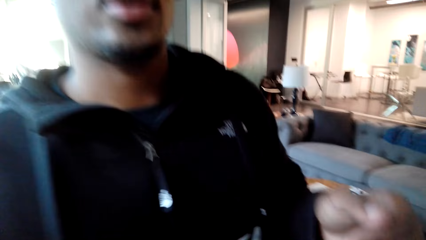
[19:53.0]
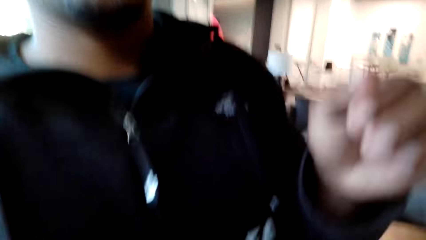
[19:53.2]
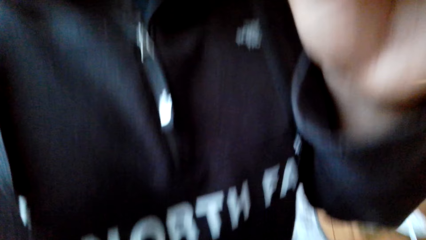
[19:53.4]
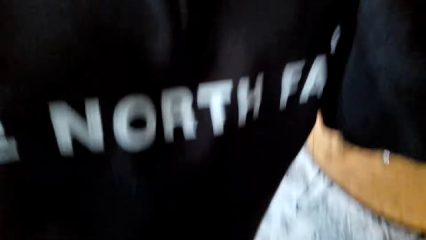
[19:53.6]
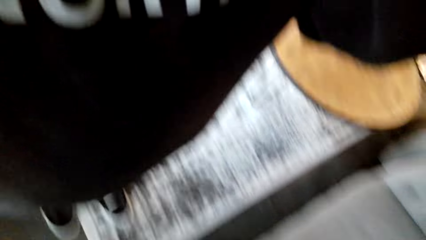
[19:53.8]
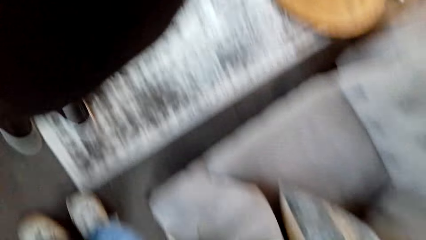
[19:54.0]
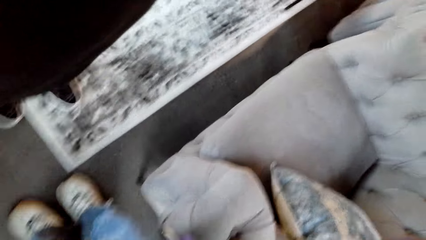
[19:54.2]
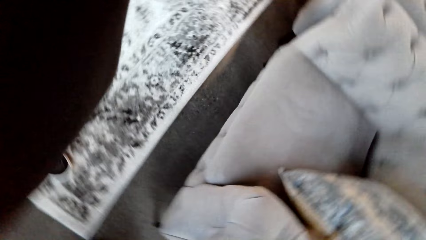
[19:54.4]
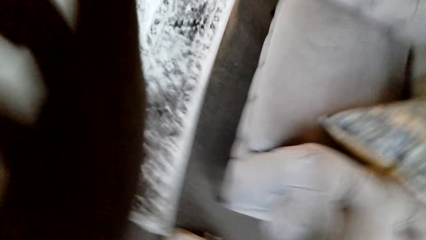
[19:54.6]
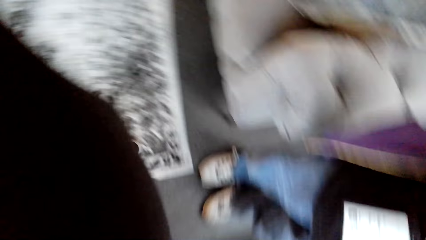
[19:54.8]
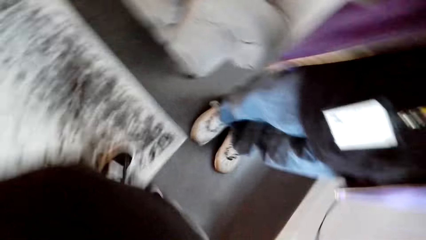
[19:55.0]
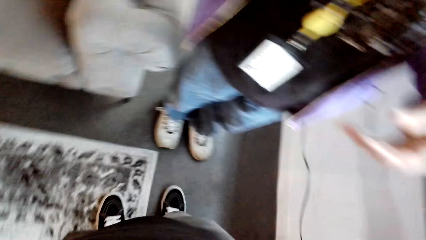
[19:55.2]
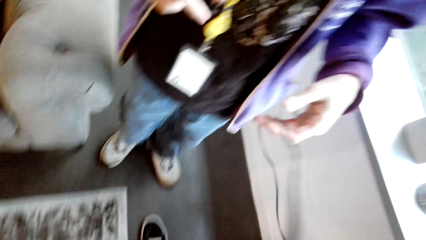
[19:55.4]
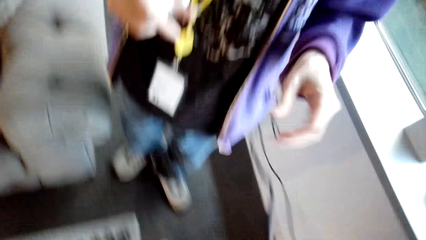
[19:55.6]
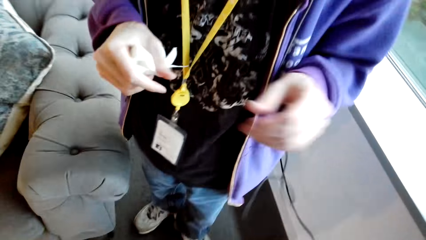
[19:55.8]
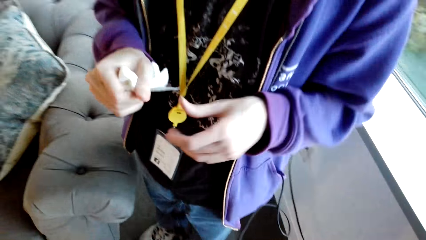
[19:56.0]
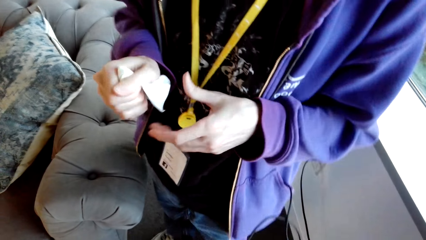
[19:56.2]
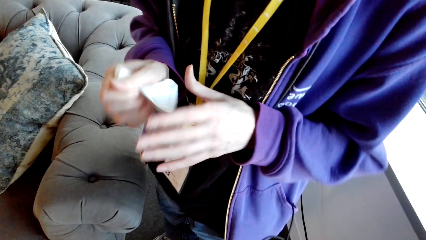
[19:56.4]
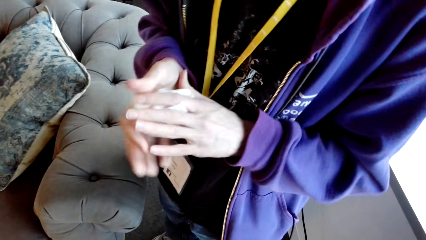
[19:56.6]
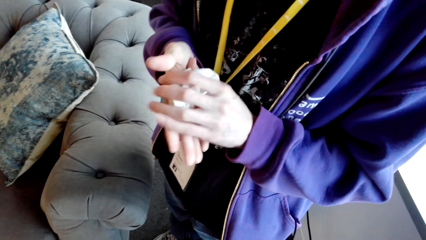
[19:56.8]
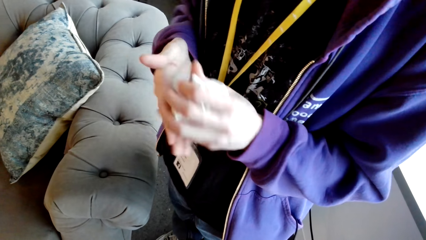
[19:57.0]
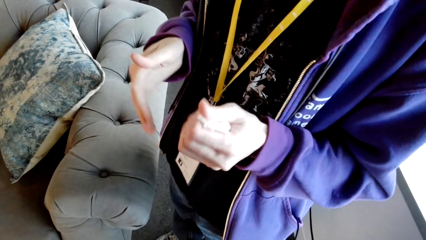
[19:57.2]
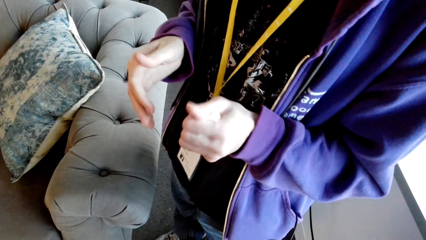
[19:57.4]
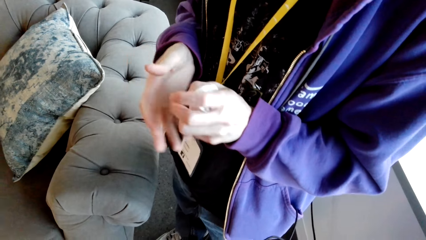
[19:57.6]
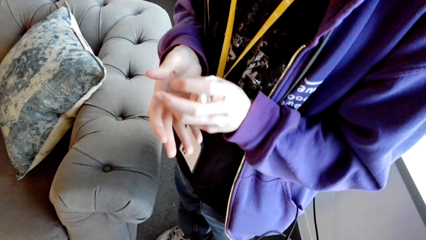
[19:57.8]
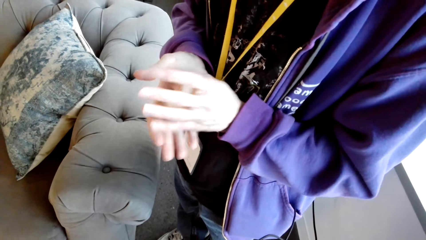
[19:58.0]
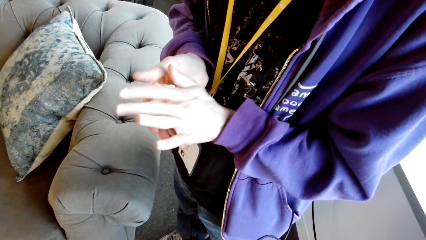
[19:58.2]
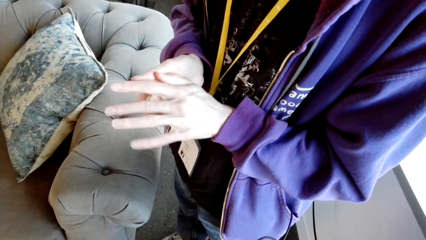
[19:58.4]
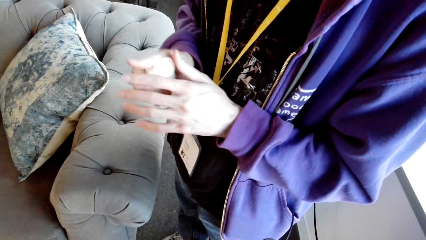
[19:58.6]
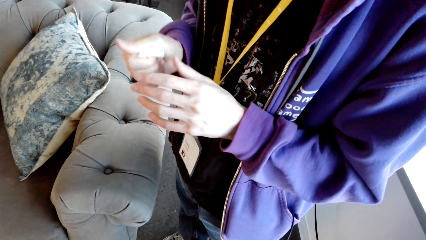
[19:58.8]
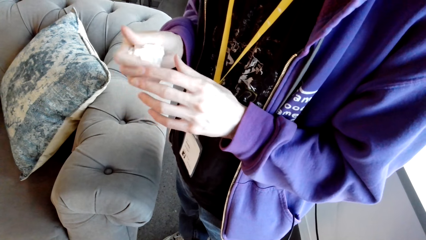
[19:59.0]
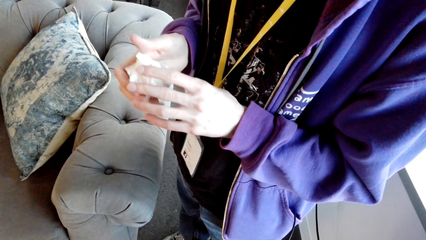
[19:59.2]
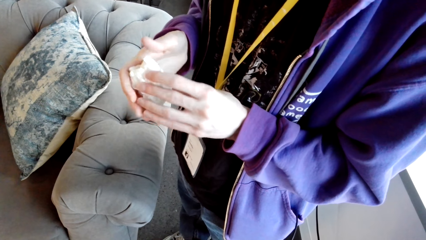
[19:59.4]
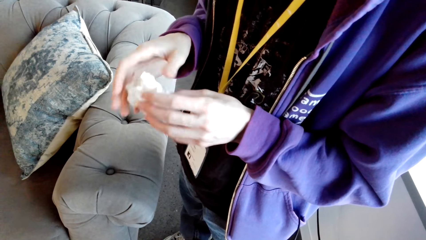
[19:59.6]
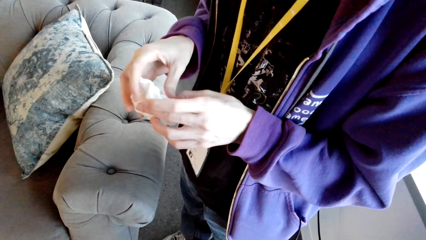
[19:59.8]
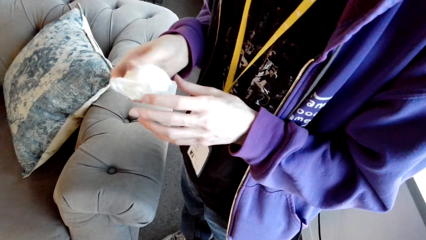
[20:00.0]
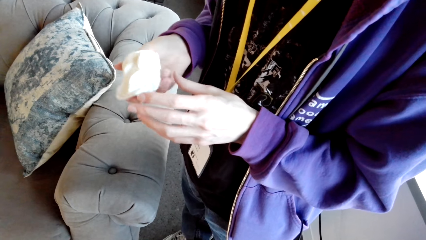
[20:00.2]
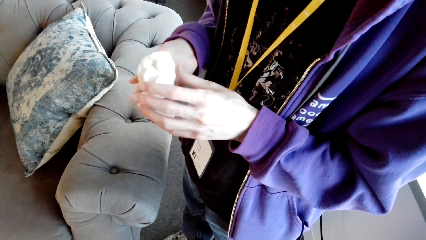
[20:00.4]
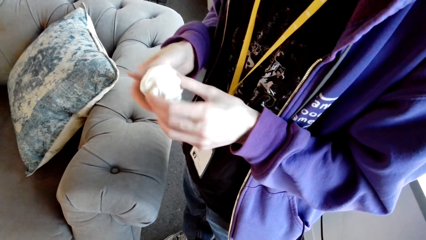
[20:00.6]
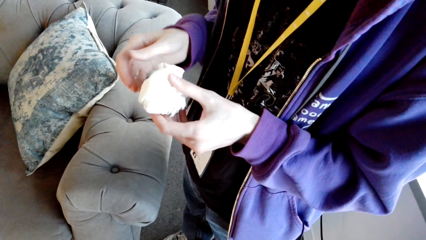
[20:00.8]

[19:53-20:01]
The man stands in front of the camera wearer. The man moves the camera in the room and helps the camera wearer adjust the camera. The camera wearer looks at another man. They fold a serviette with both hands. The other man turns the serviette on the hands.
